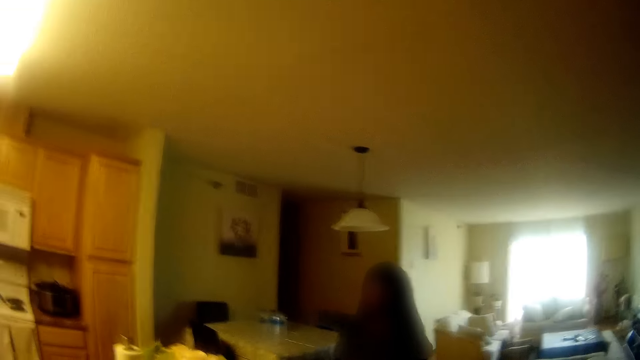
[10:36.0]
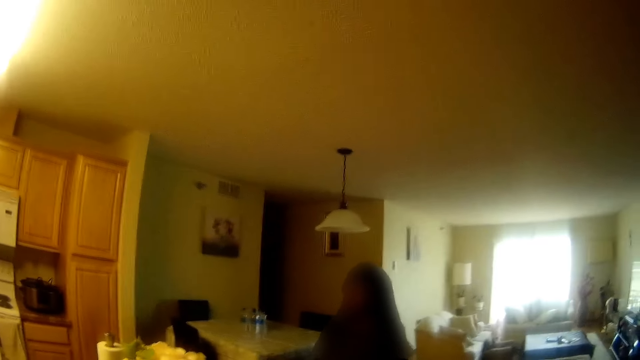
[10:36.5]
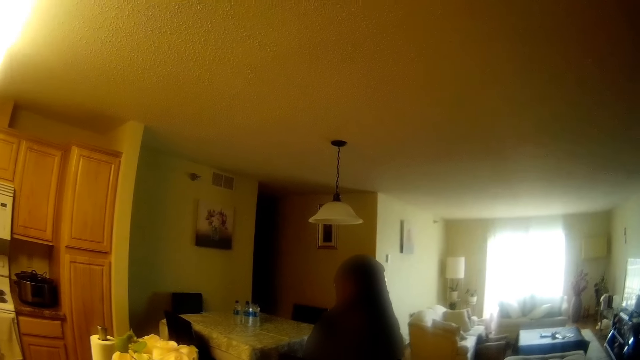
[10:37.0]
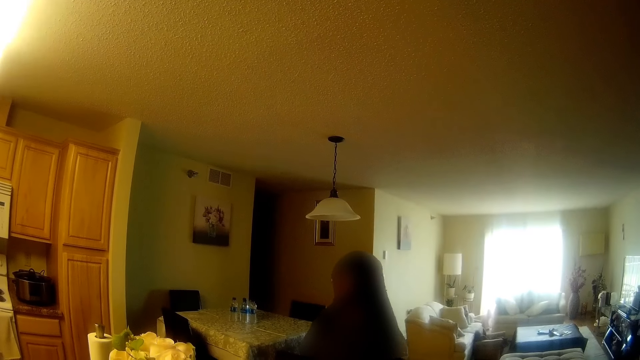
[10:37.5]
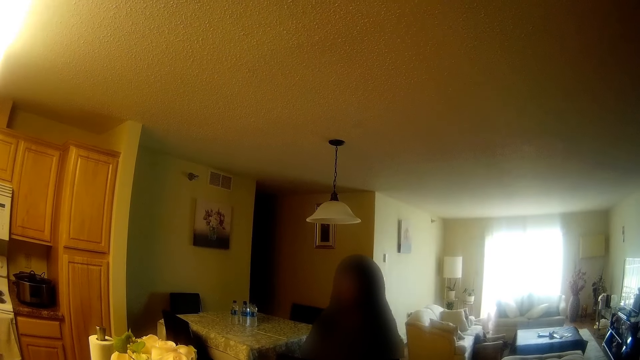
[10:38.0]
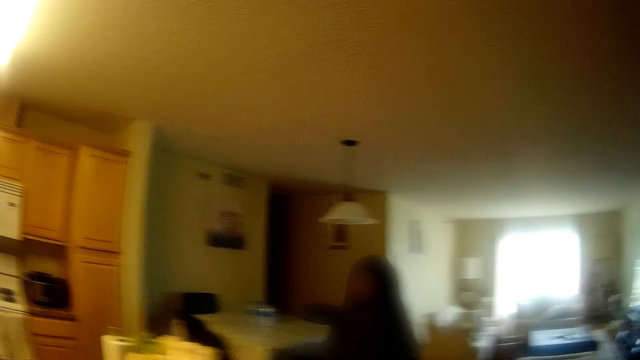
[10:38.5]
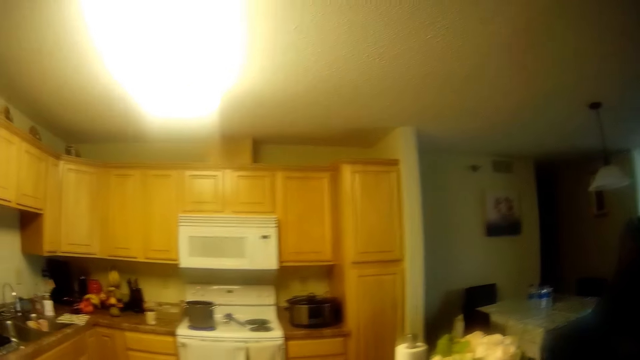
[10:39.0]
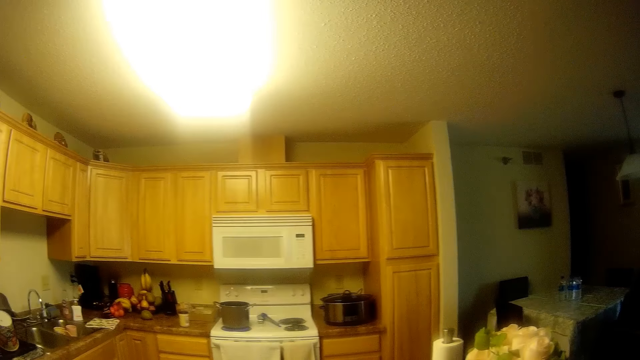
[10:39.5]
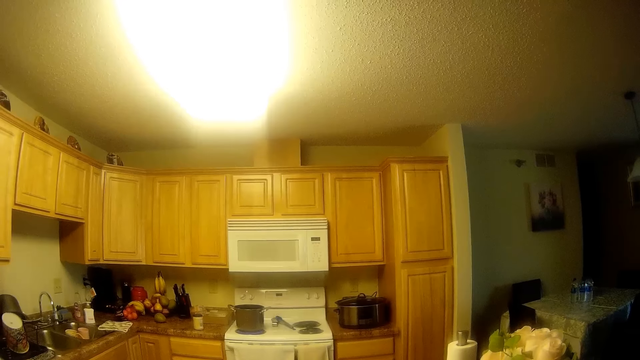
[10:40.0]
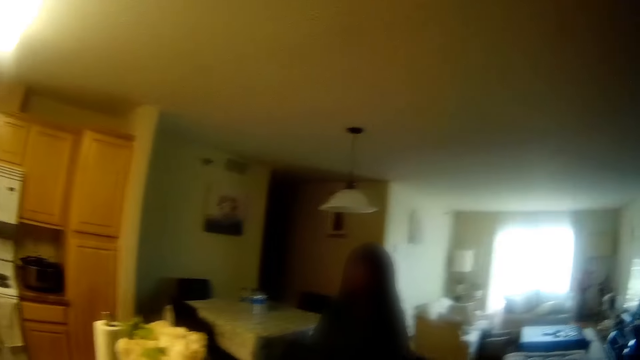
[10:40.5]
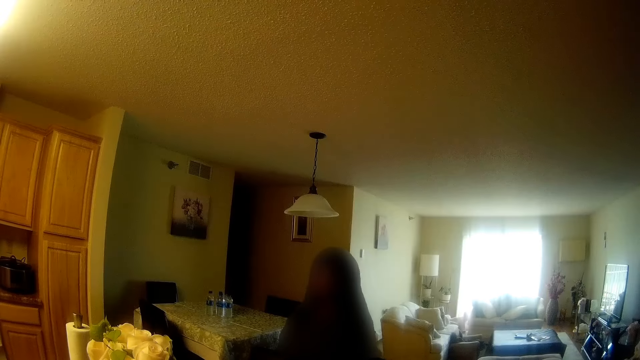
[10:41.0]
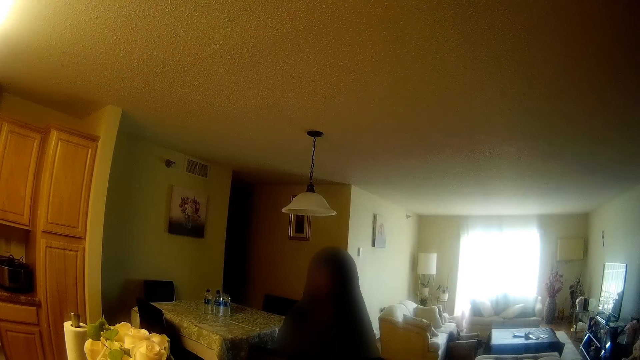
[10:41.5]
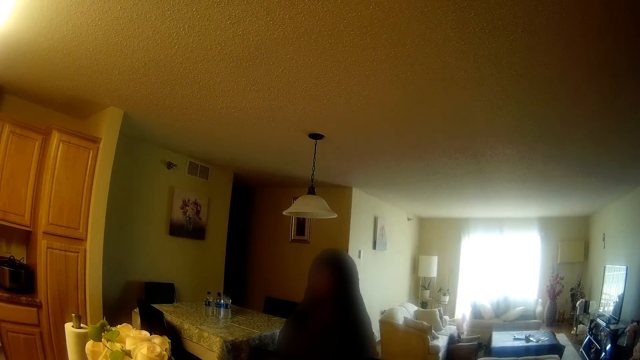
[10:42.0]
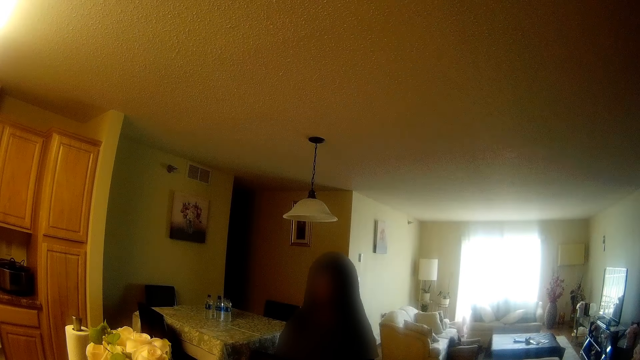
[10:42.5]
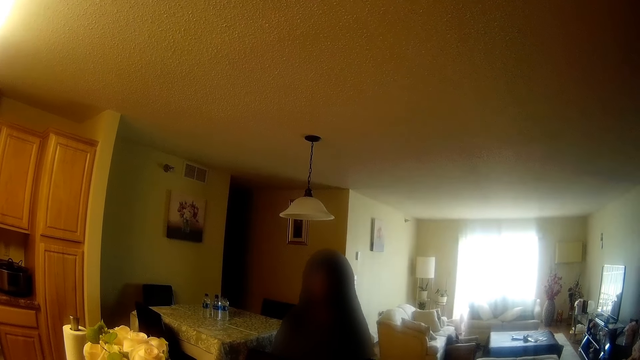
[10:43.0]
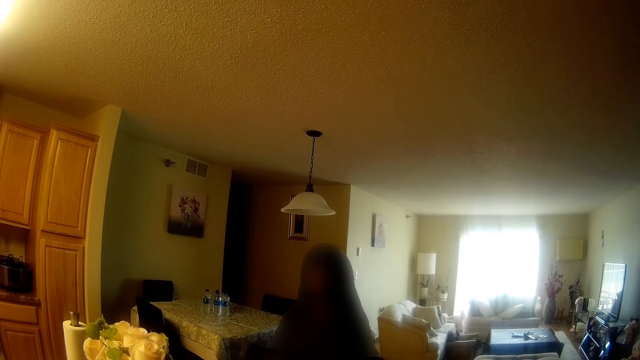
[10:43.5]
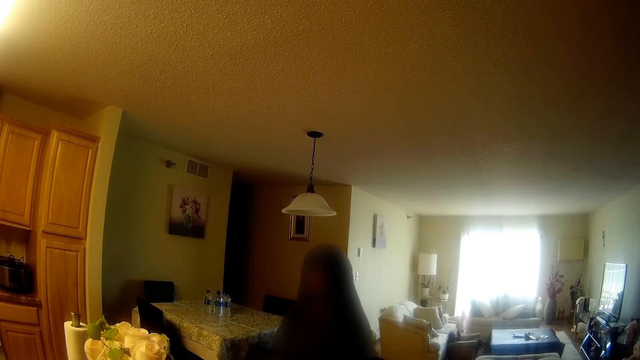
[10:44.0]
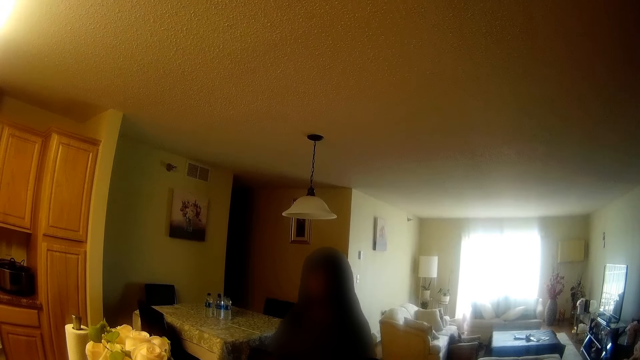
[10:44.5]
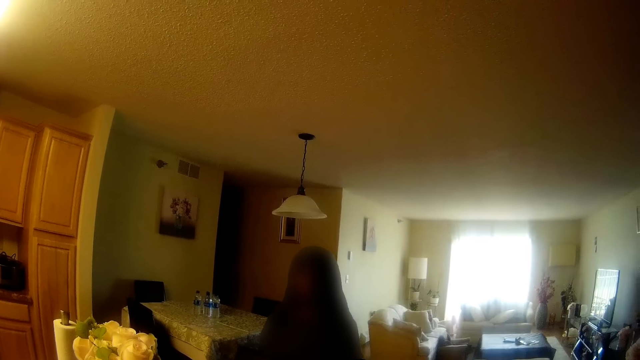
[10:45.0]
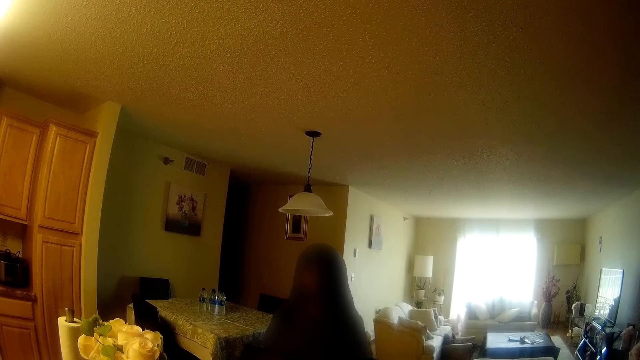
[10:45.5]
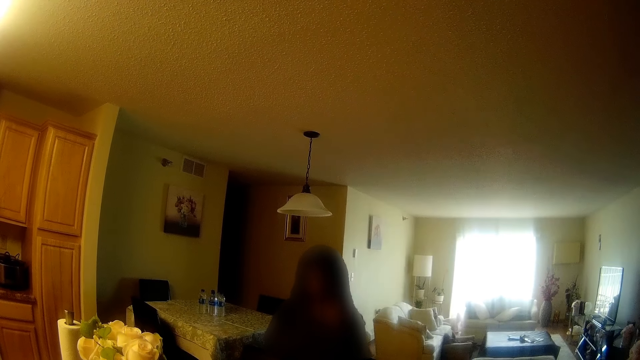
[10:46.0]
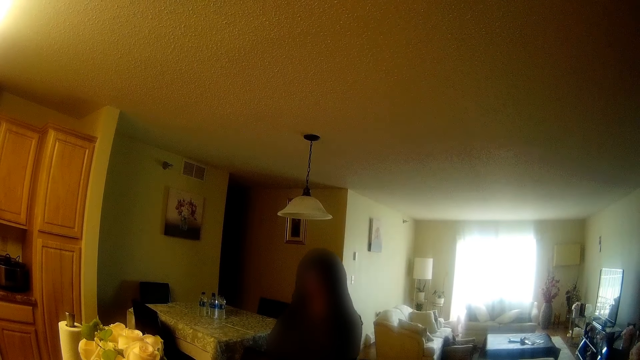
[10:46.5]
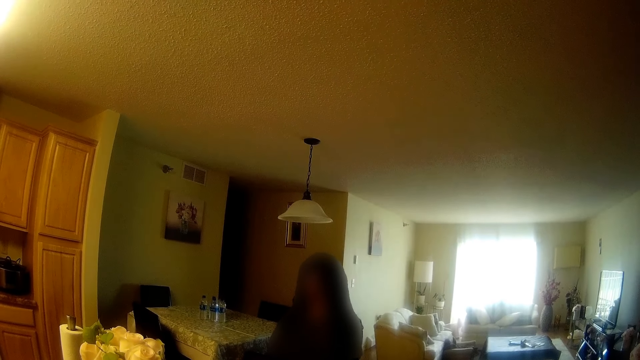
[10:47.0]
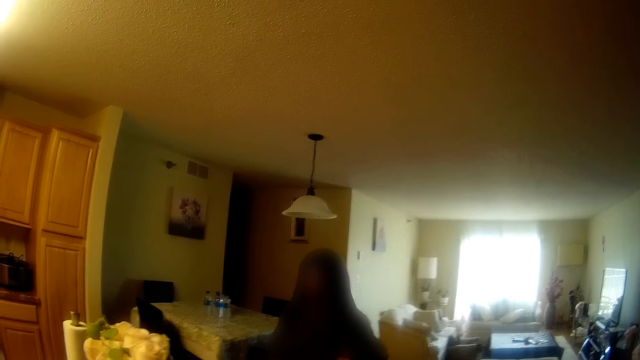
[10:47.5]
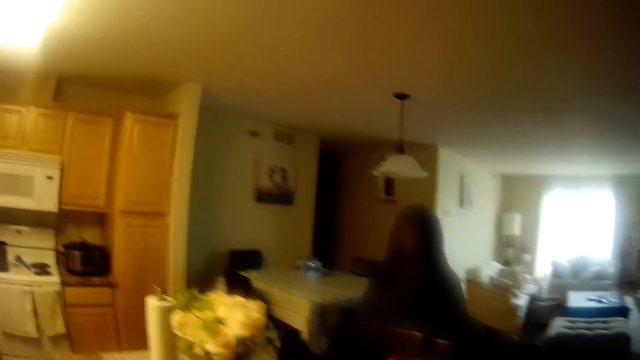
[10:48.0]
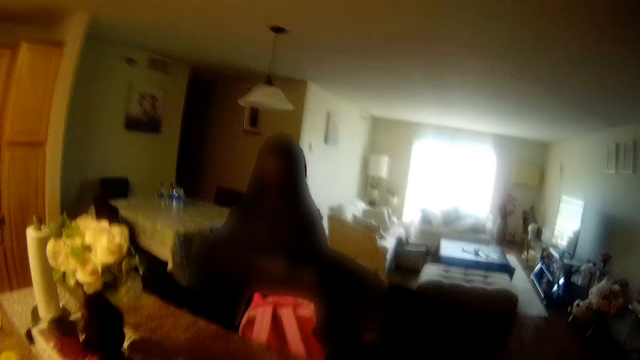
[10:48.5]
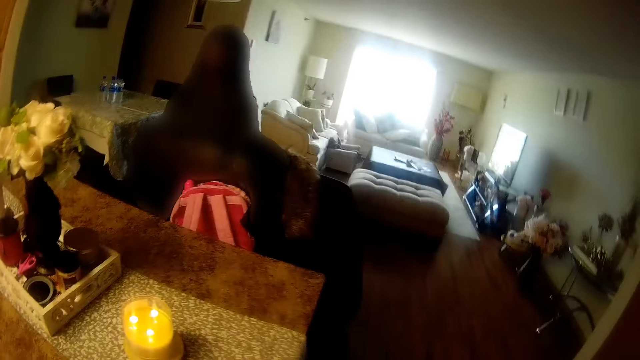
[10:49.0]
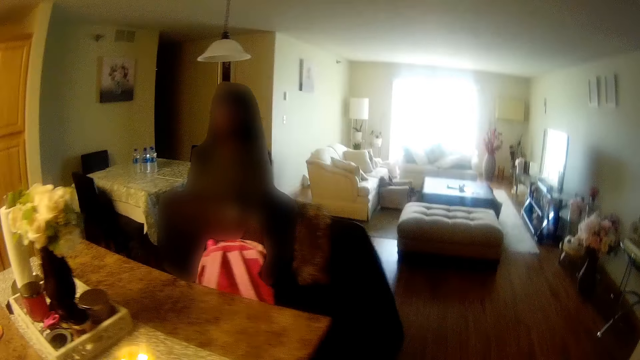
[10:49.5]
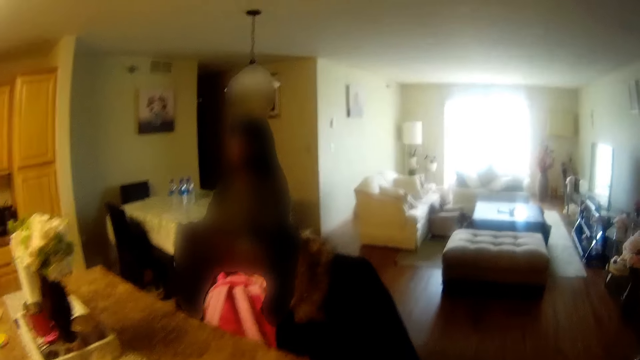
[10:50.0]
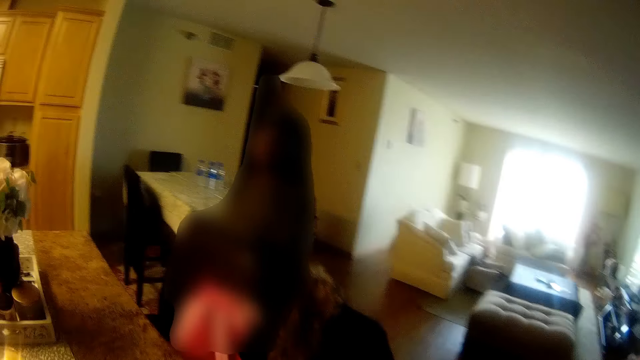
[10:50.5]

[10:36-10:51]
The camera wearer shakes her head. A woman talks to the camera wearer. The camera wearer looks around. She talks to the woman. The woman talks to the camera wearer. The camera wearer whispers to the woman. The woman talks to the camera wearer. The camera wearer shakes her head and talks to the woman.

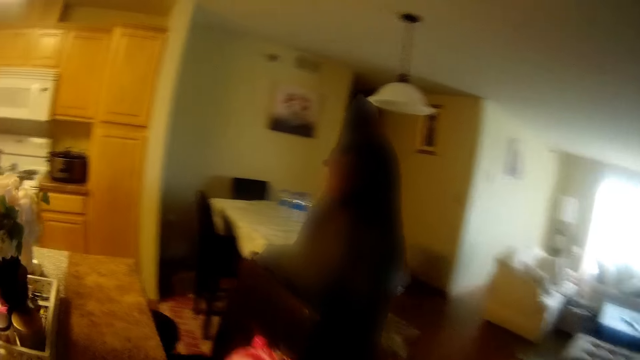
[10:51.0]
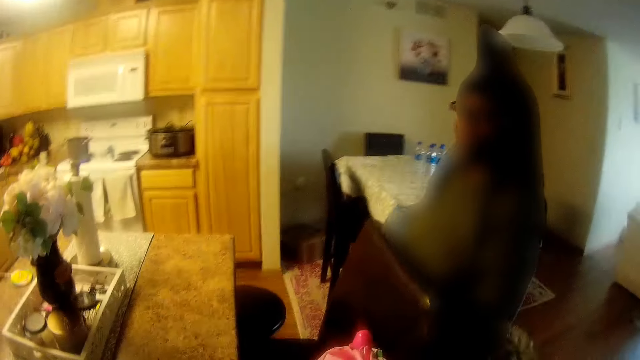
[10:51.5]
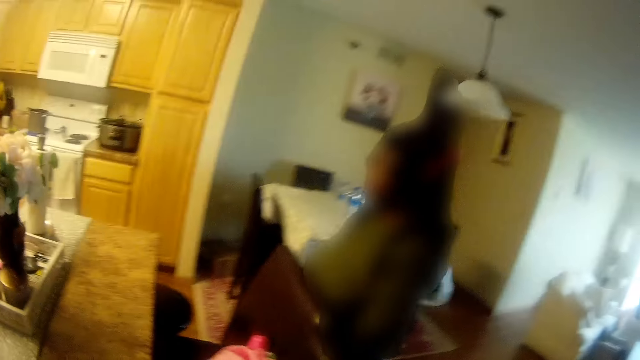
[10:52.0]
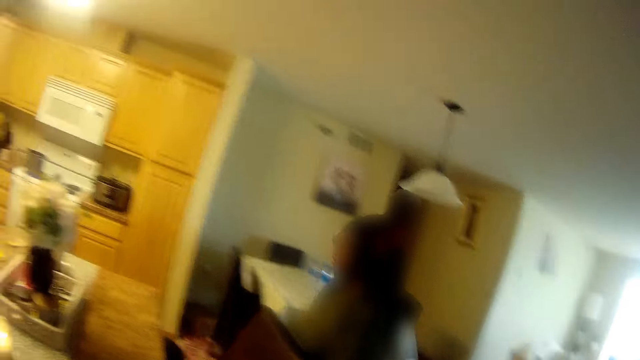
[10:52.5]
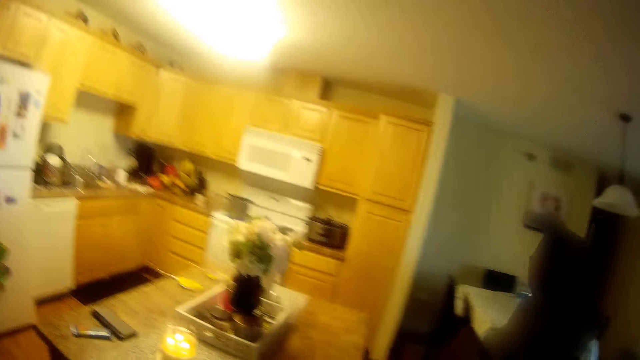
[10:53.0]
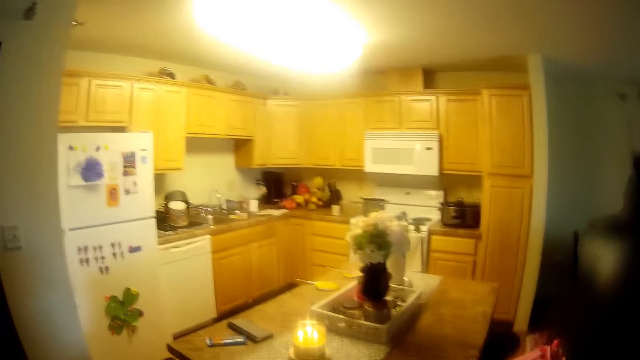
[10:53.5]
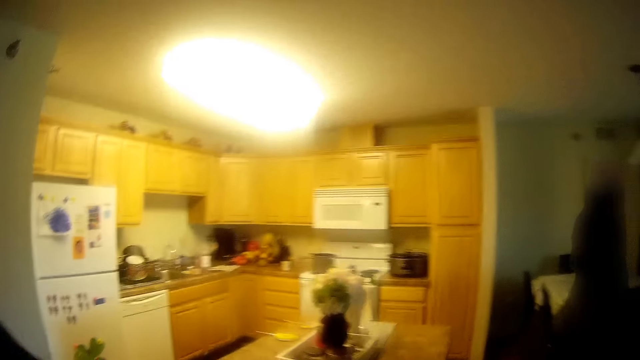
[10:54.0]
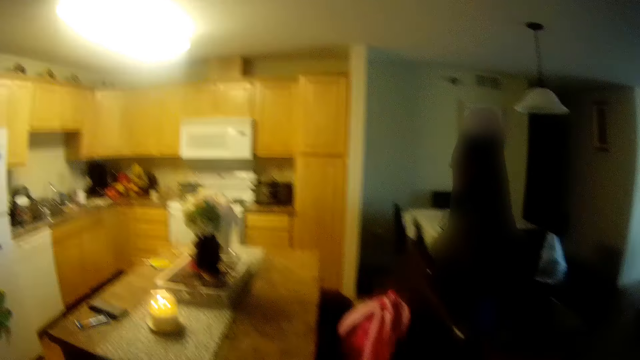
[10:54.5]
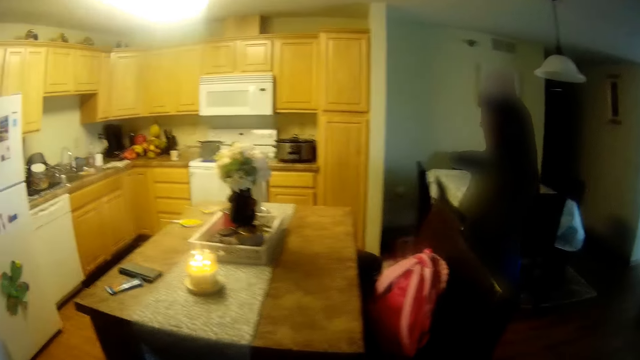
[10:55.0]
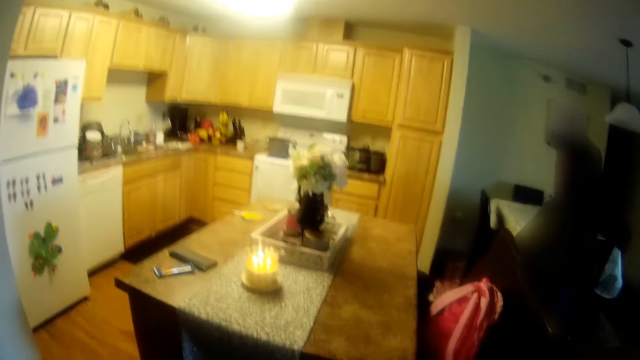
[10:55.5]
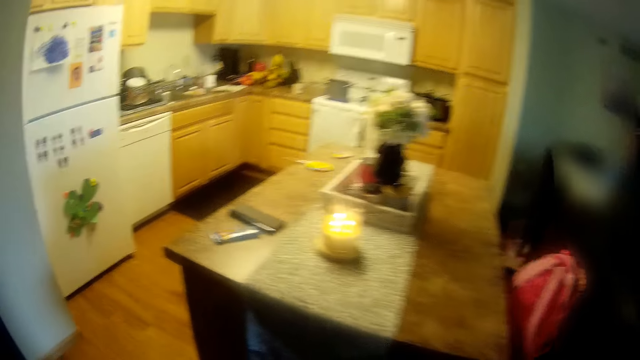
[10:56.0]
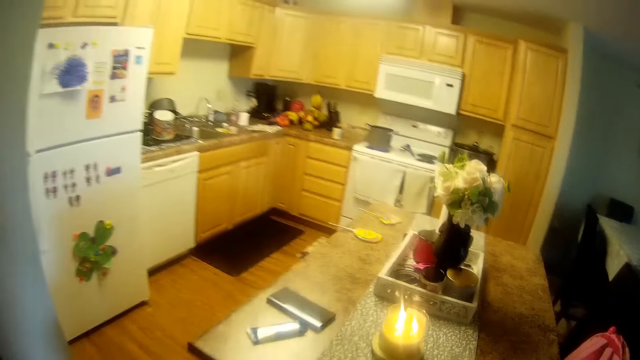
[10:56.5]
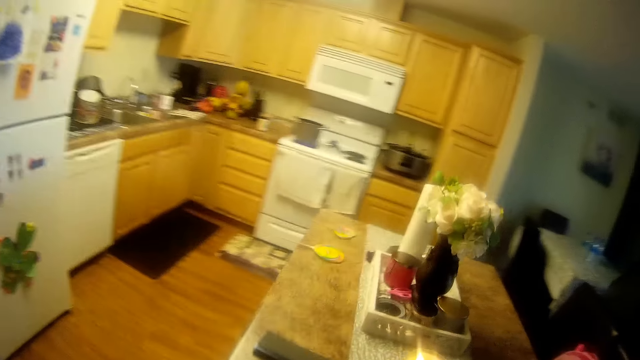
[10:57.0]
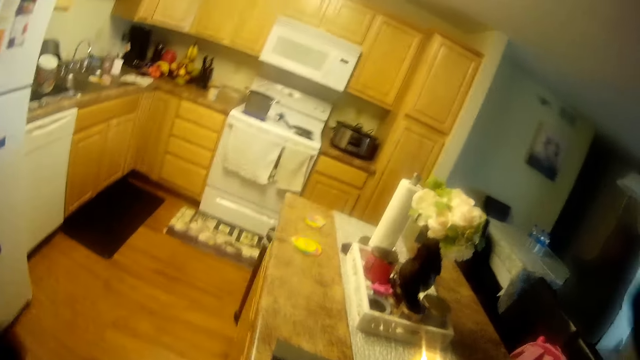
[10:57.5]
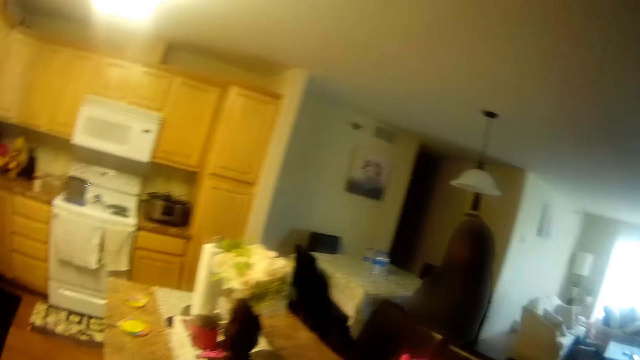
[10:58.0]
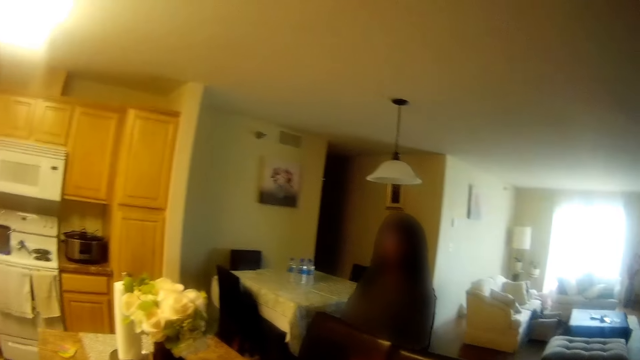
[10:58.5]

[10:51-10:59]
The camera wearer picks up a cloth. They talk to a woman. They adjust the cloth with the left hand. They lift the right hand. They stretch both hands.
